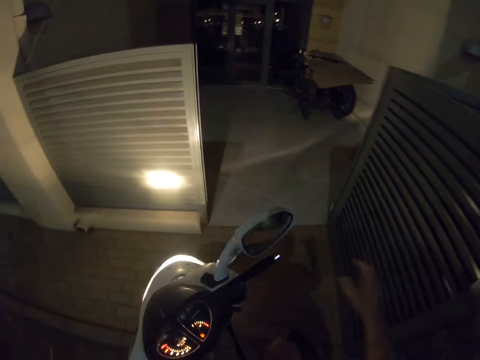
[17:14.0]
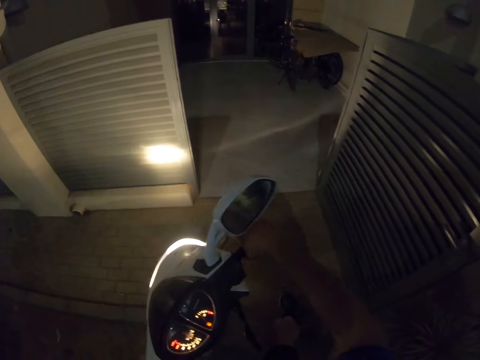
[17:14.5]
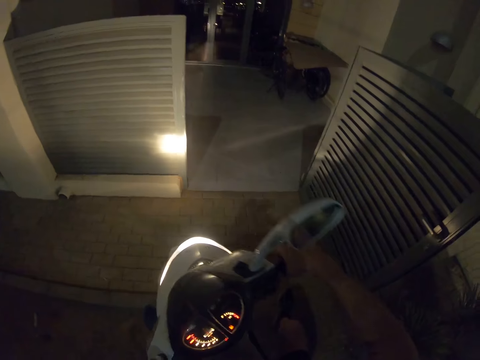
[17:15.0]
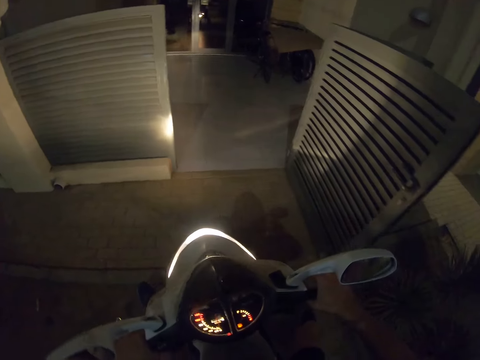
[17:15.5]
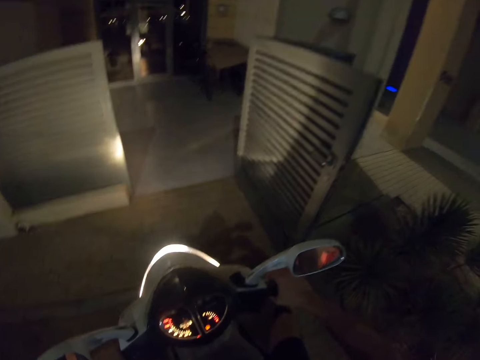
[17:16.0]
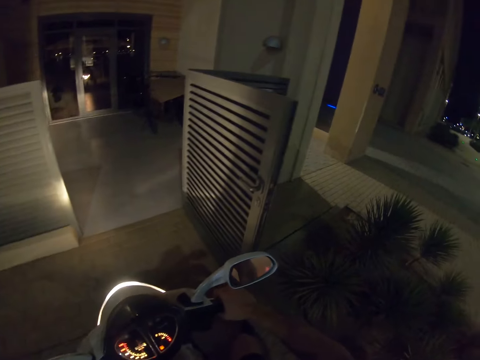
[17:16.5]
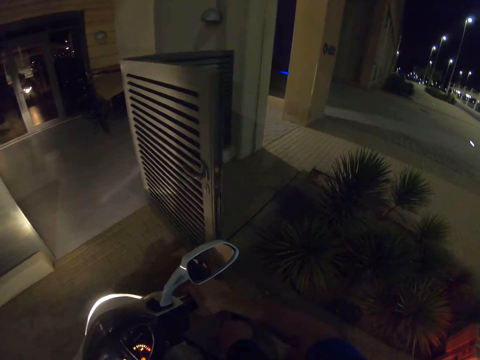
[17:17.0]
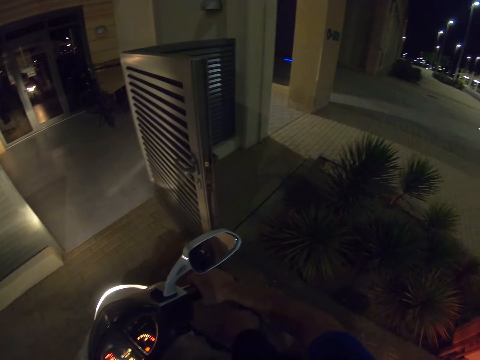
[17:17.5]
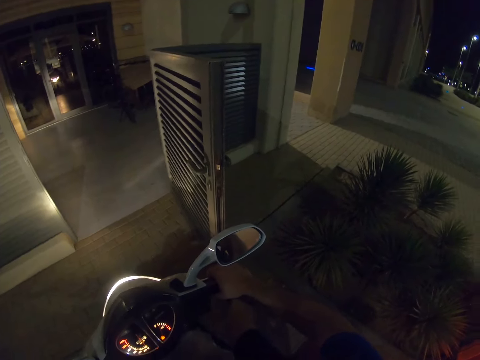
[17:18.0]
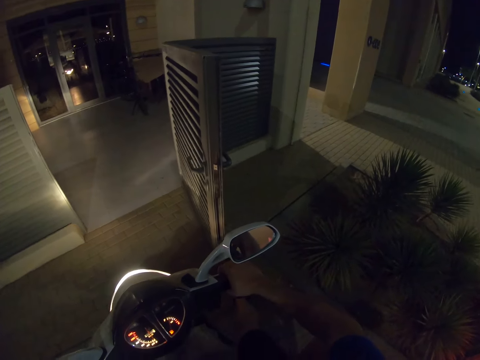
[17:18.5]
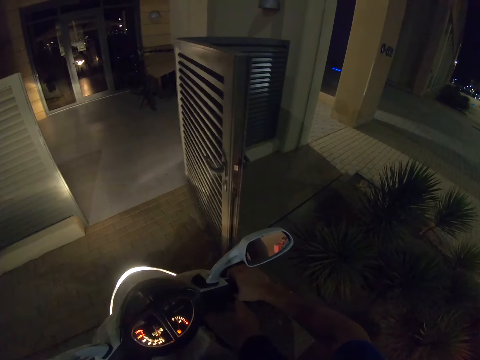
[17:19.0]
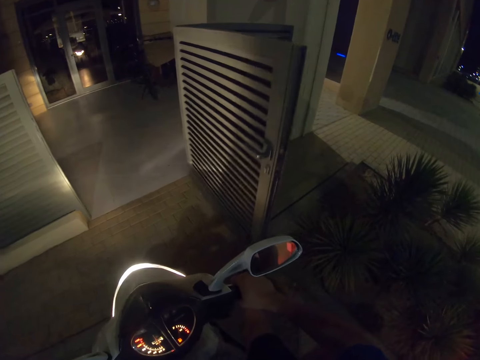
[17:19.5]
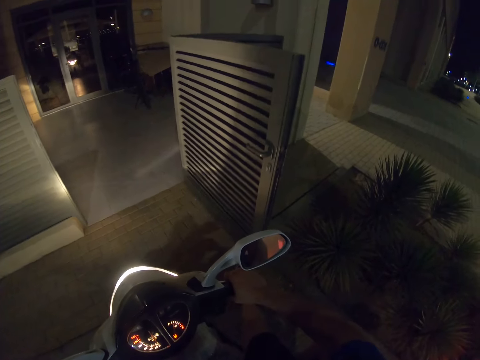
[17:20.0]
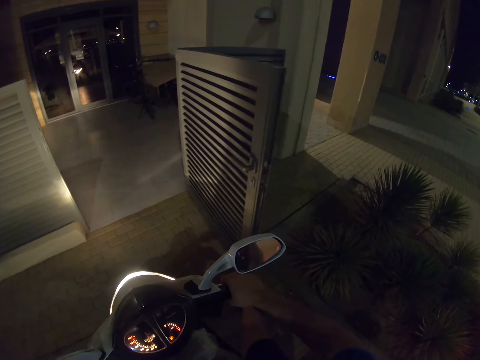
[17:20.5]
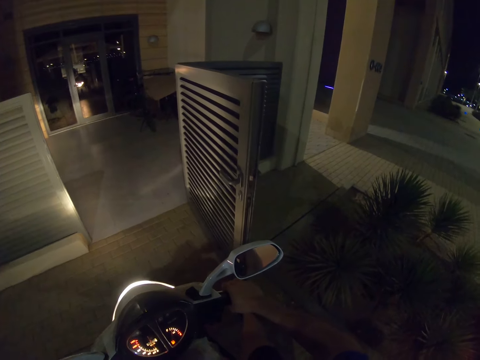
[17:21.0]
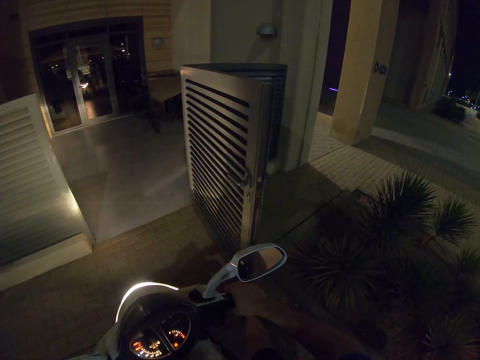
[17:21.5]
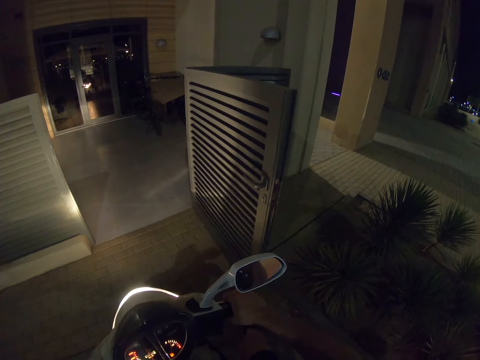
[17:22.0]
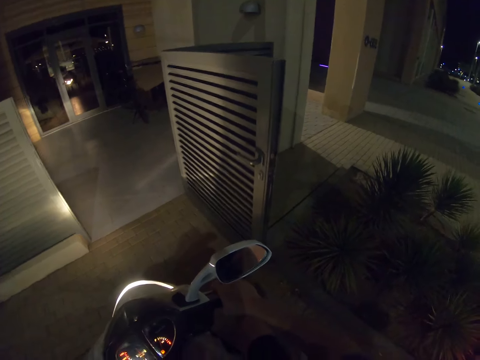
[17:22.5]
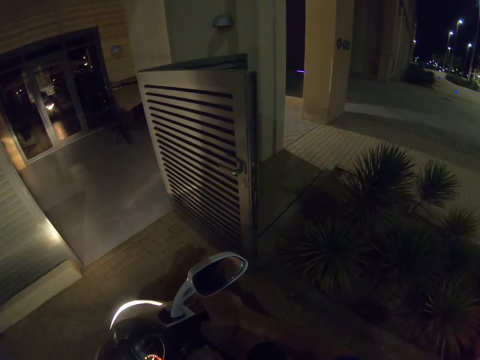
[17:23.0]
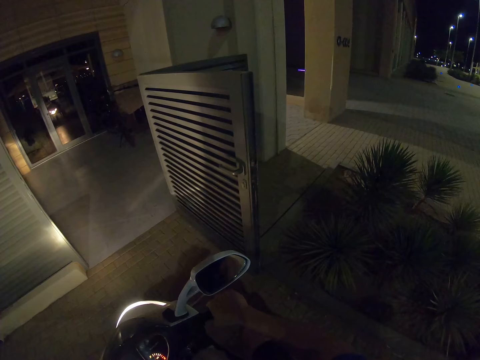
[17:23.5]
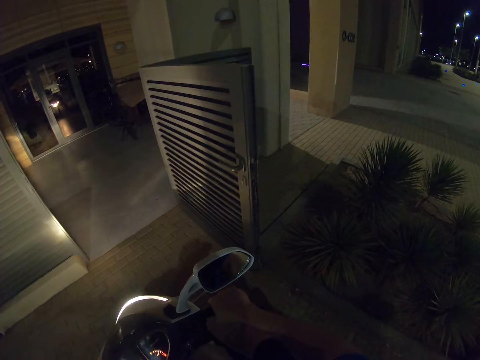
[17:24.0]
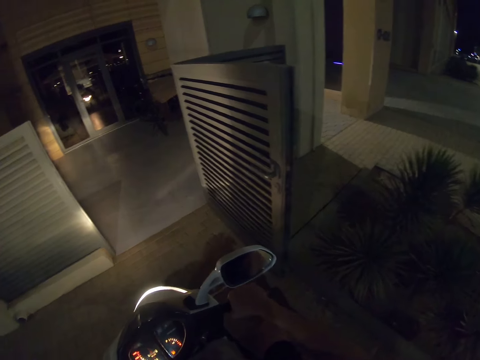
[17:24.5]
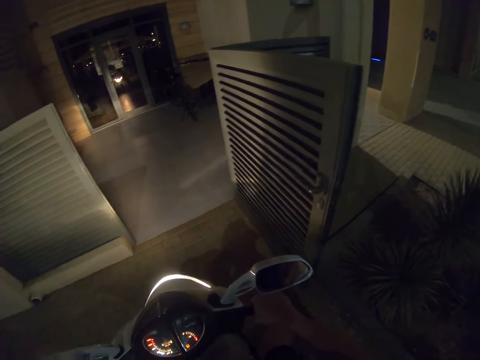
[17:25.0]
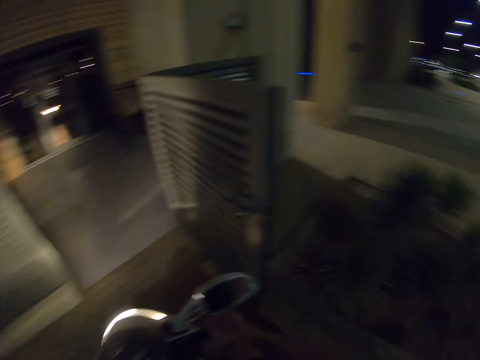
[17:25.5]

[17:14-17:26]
The camera wearer looks around a garage. They adjust a garage door. They look around the garage.

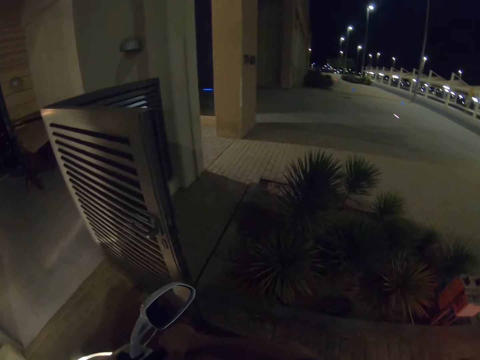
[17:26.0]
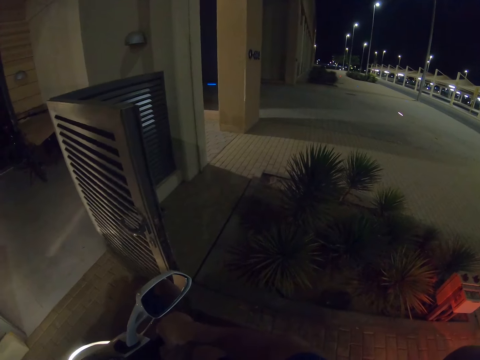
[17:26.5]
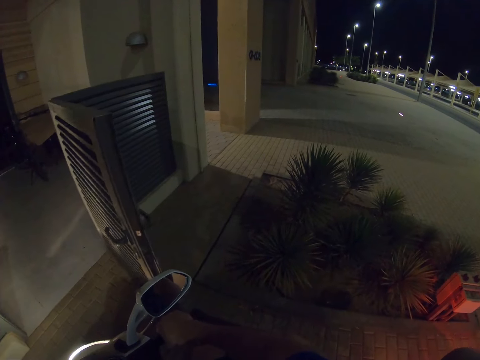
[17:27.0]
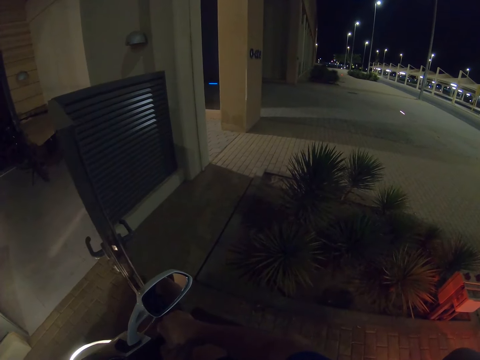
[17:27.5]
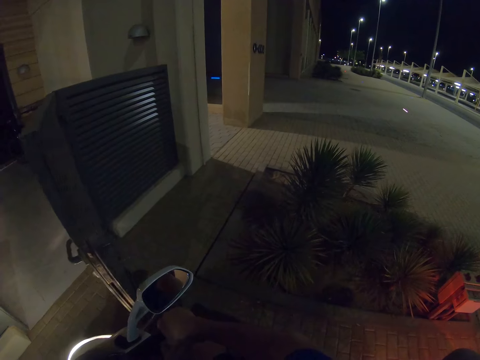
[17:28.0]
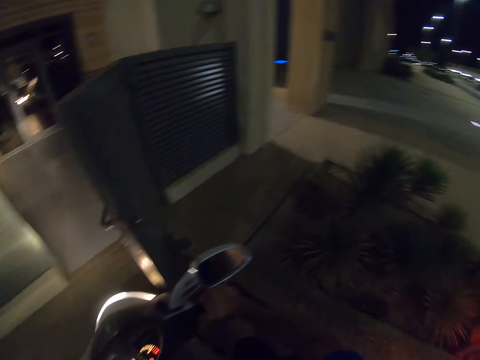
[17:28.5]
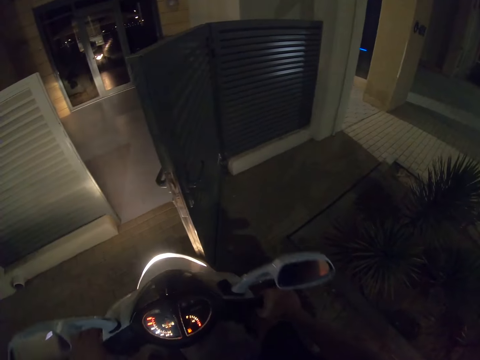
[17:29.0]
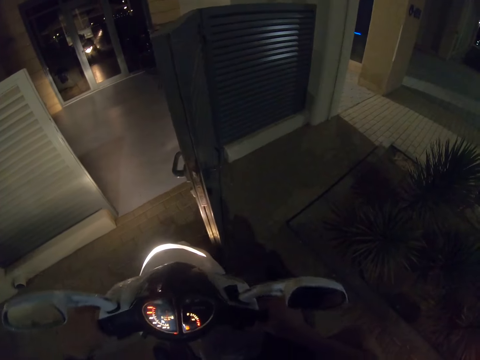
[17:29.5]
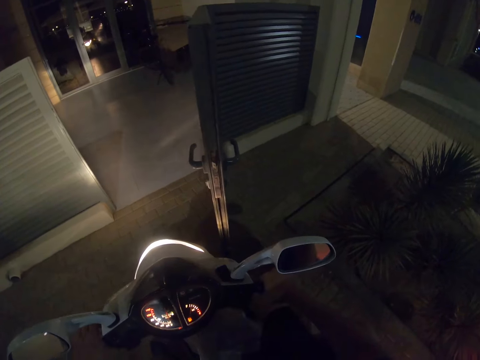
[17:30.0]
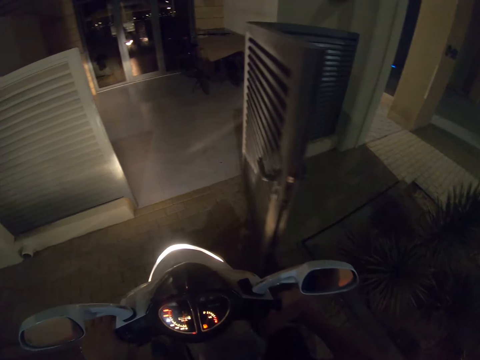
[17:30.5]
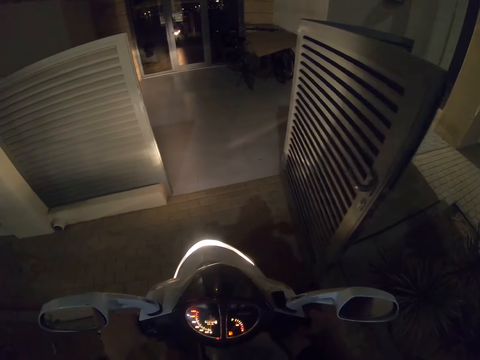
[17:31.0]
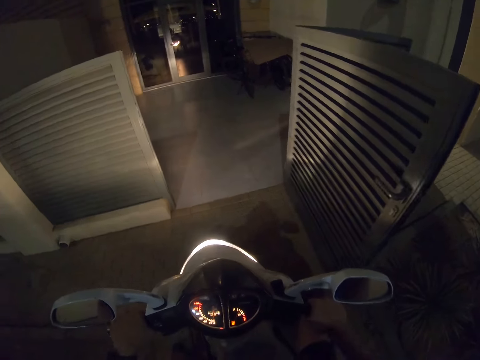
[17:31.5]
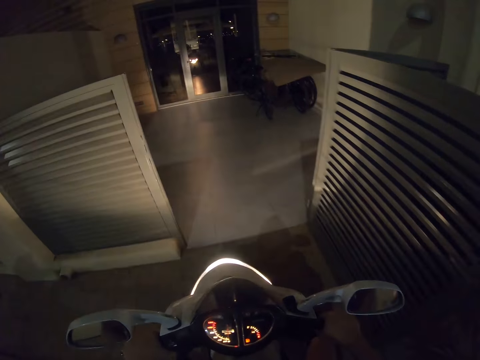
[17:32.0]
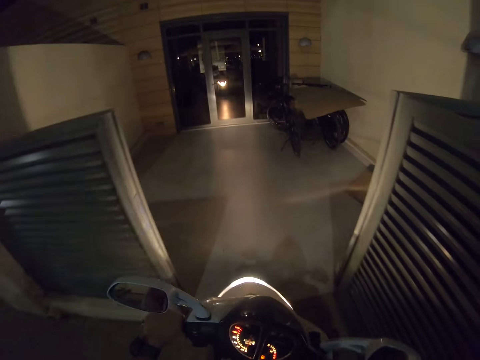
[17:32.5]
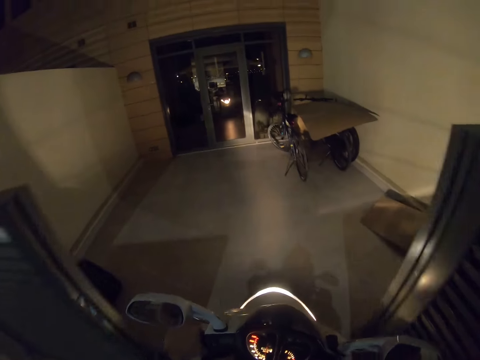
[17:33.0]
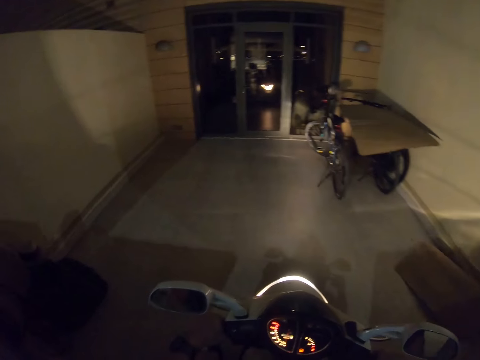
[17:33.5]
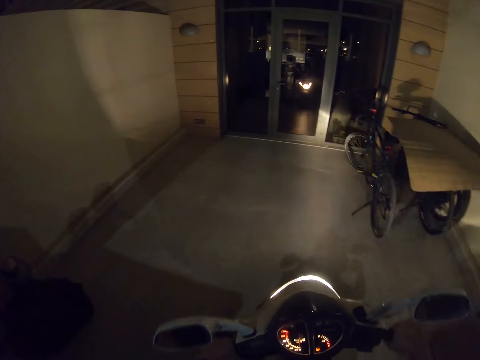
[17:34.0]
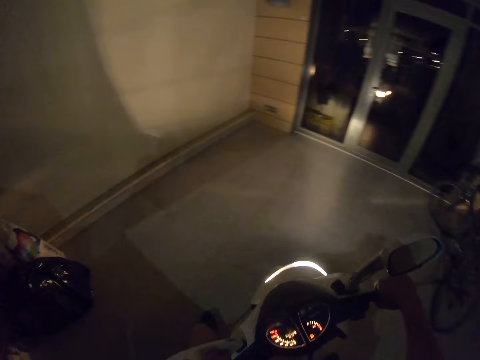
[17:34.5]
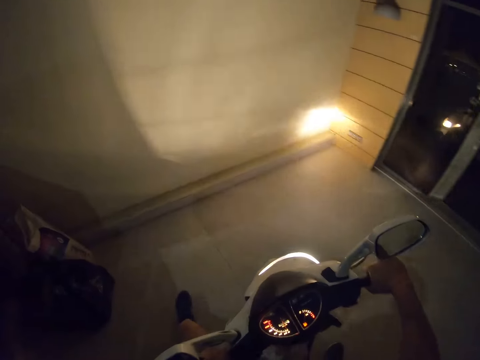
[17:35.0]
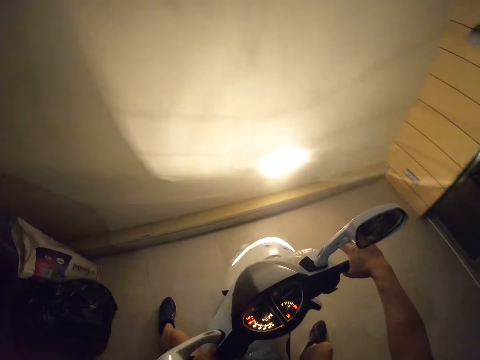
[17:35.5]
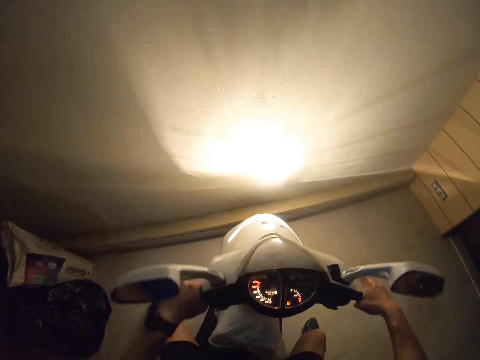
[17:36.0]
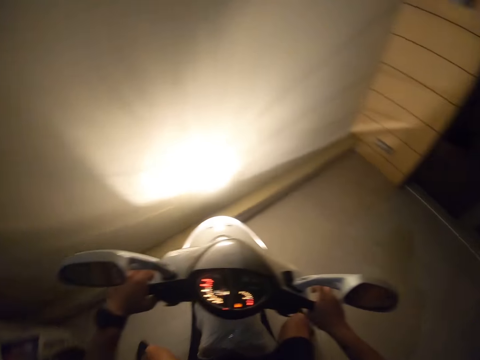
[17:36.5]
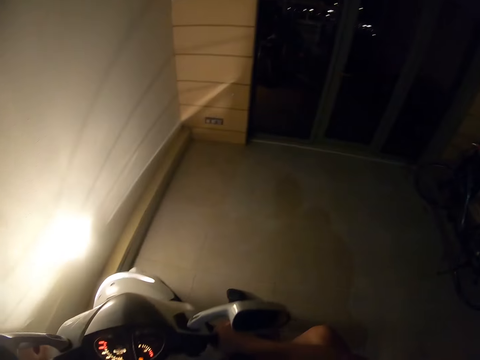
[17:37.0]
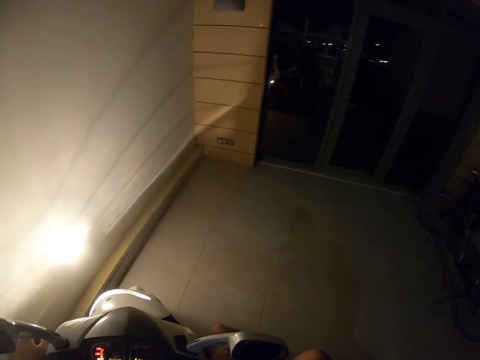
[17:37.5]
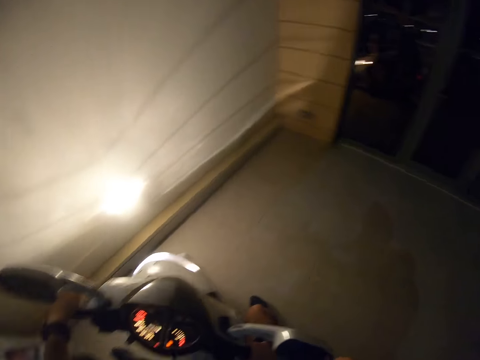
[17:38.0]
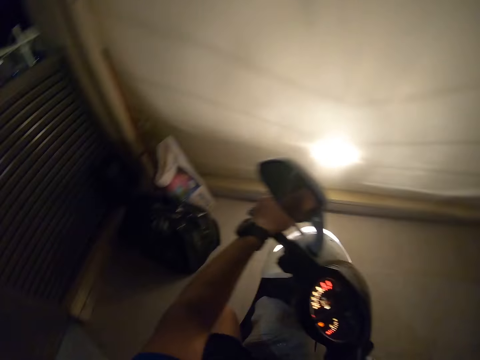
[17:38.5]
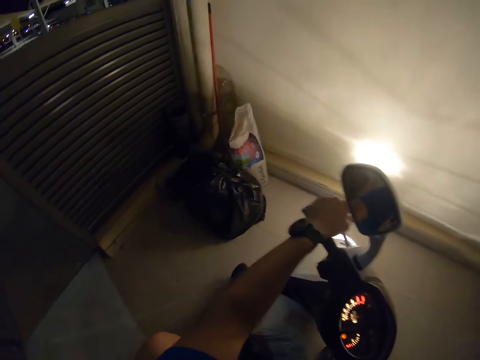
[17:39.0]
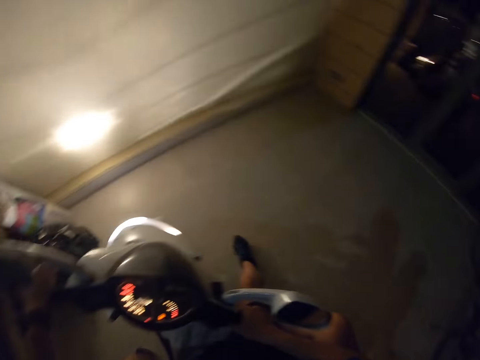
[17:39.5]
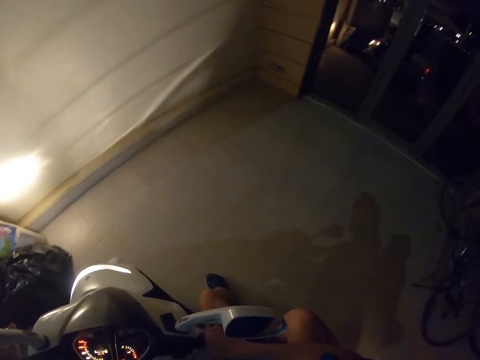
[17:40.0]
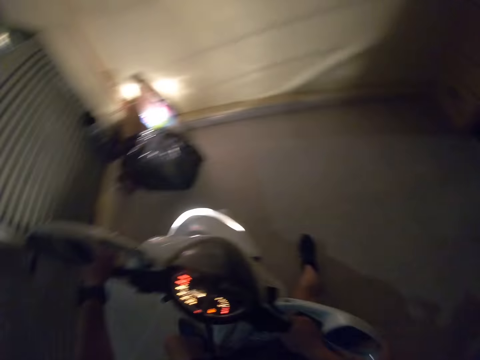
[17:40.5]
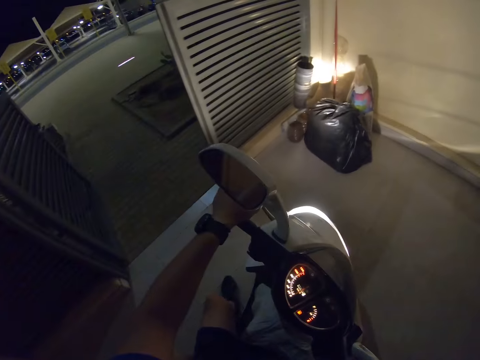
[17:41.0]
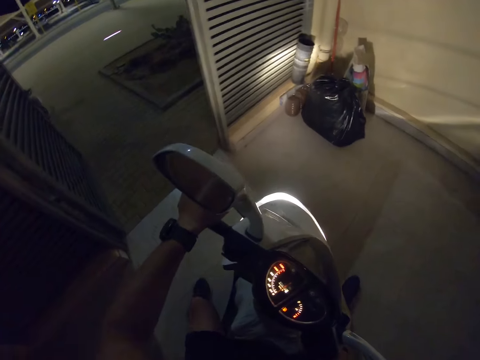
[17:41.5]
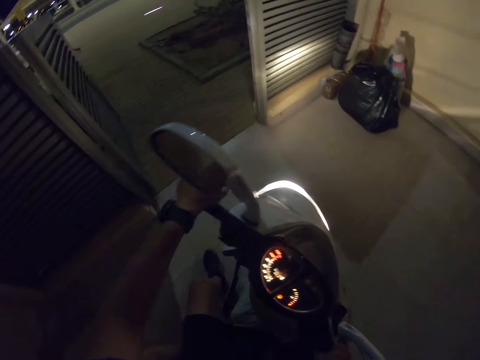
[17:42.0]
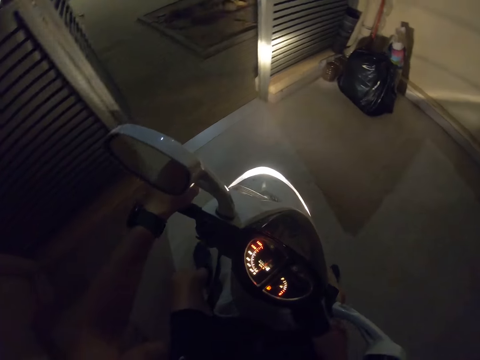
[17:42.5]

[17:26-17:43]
The camera wearer adjusts a garage door. They look around. They look around a garage. They enter. They ride a motorbike in the garage. They look around the garage. They ride the motorbike in the garage.
